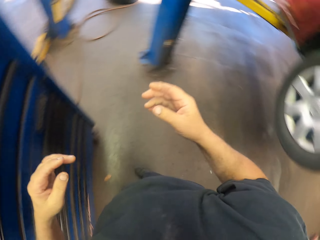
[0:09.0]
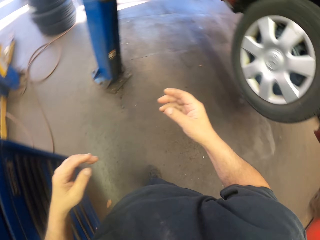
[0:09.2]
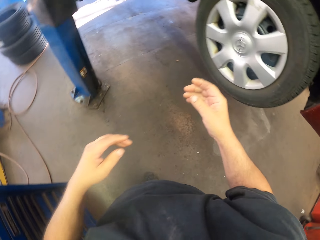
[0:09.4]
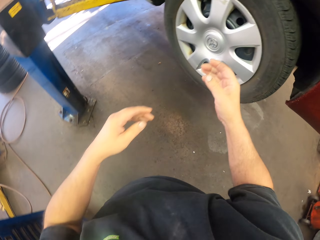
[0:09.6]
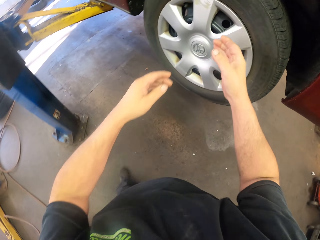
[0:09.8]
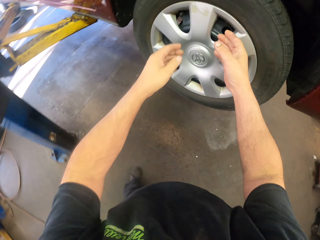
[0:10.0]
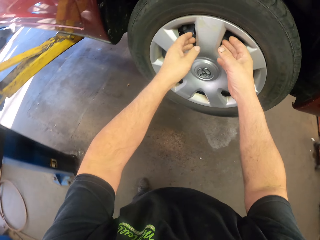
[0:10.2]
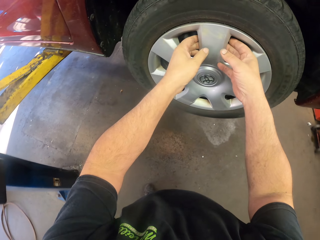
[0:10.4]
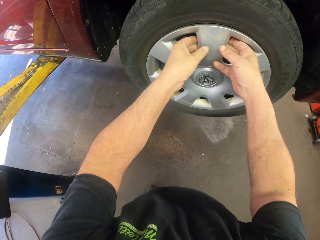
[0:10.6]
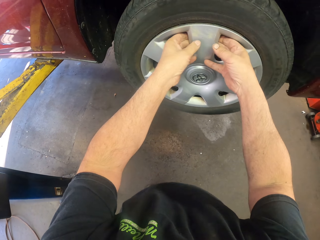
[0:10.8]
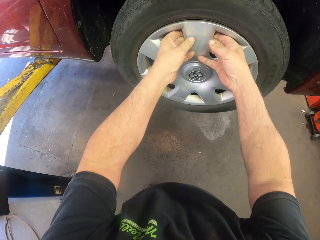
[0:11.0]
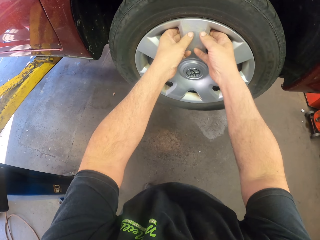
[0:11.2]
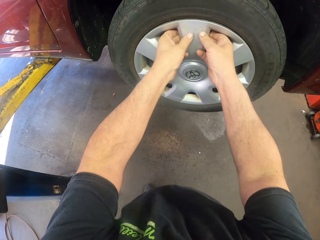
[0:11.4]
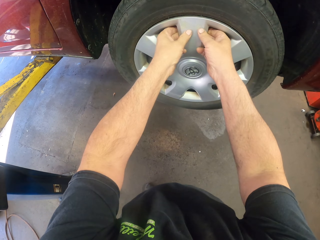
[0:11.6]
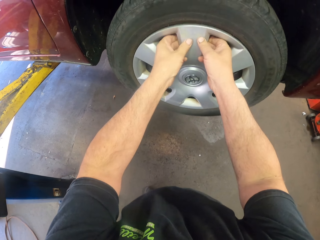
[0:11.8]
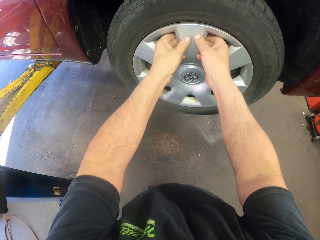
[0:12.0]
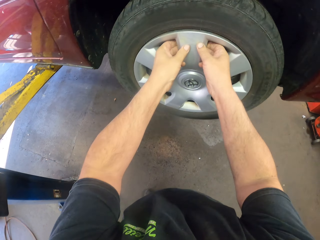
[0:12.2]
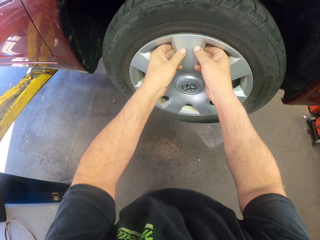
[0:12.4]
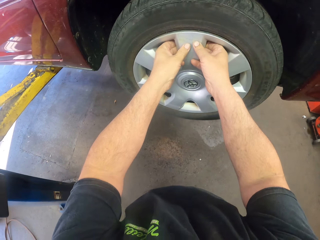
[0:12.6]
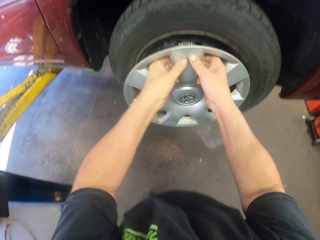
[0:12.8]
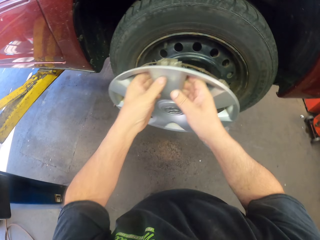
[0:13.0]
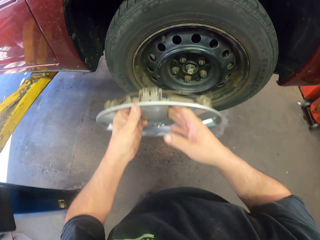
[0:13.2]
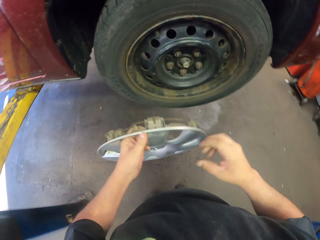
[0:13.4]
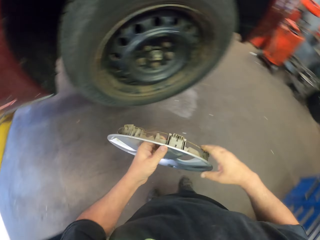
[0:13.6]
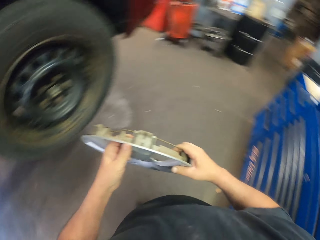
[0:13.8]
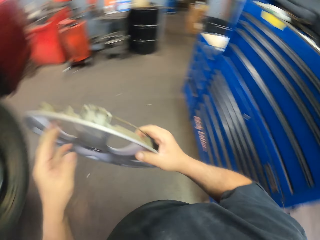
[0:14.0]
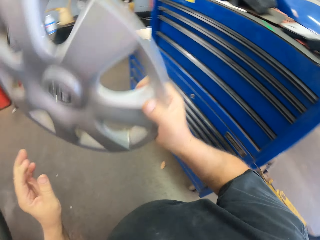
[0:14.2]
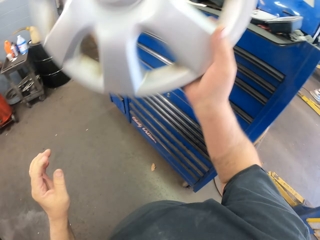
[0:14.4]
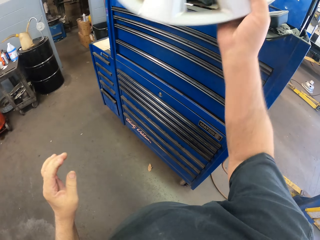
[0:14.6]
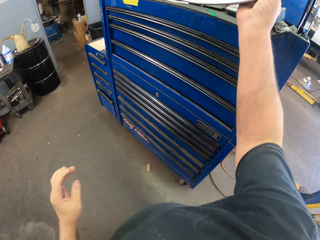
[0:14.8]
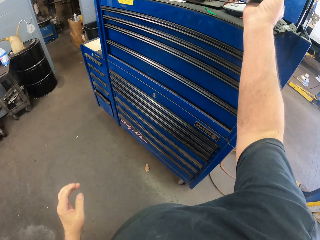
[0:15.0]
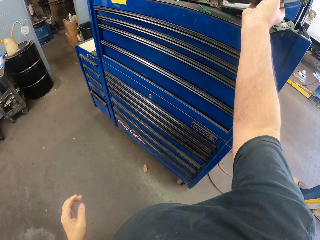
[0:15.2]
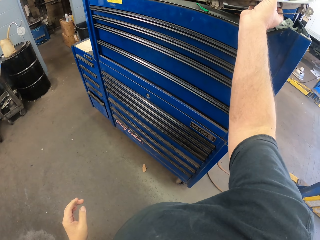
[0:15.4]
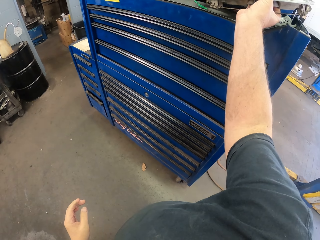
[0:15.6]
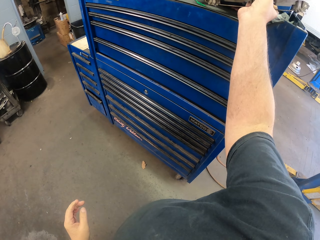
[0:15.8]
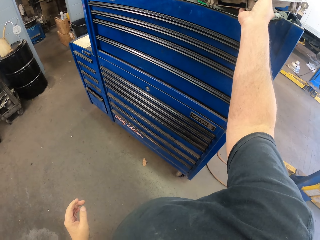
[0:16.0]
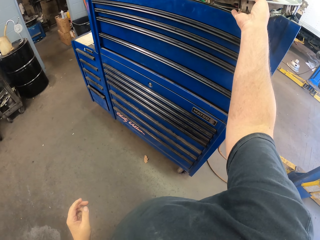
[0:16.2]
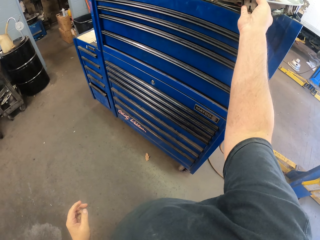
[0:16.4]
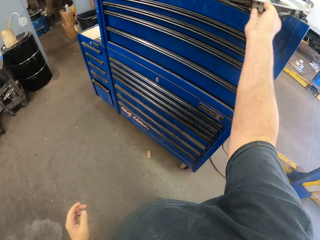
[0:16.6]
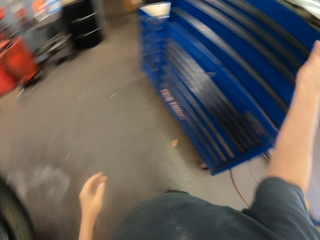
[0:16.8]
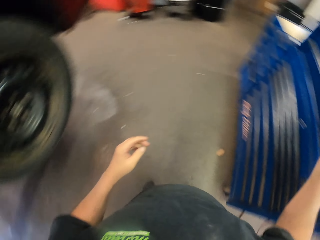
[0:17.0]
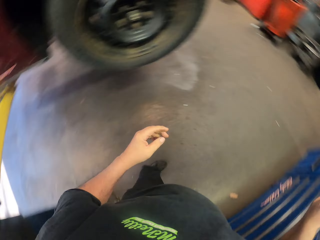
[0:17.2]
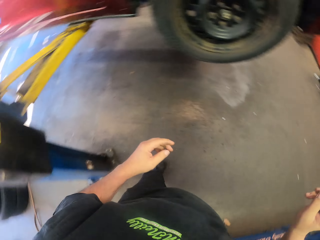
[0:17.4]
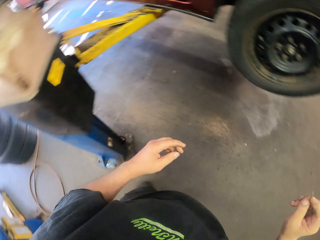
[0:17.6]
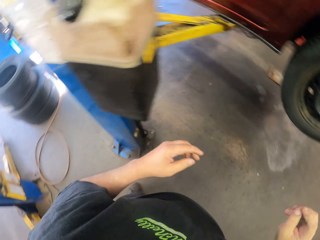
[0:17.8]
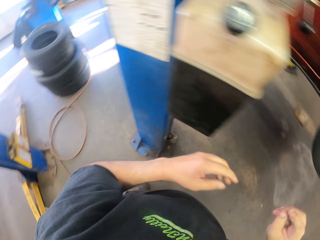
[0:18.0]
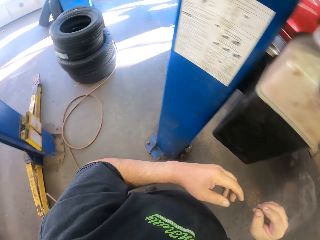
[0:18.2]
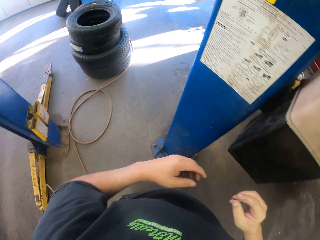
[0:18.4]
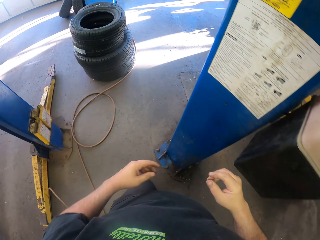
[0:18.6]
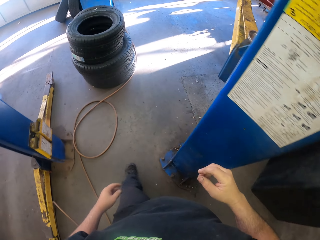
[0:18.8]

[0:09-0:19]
The camera wearer removes the hubcap from the tire. They put the hubcap on the drawers.

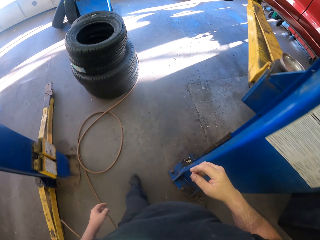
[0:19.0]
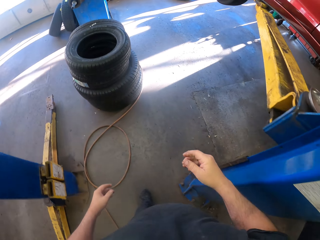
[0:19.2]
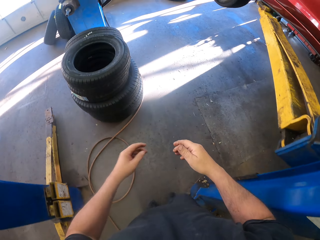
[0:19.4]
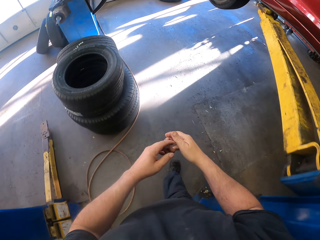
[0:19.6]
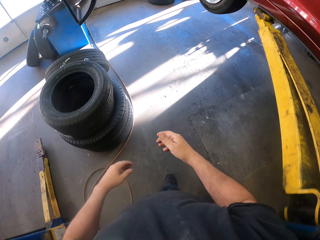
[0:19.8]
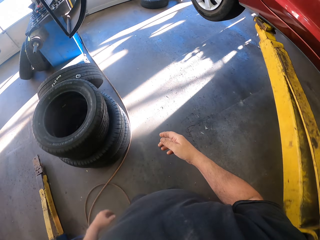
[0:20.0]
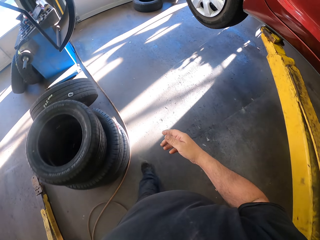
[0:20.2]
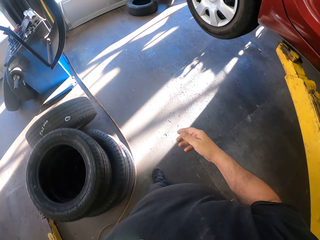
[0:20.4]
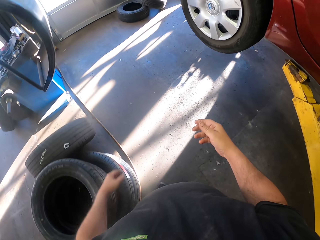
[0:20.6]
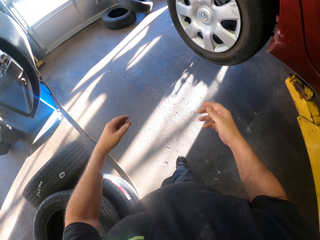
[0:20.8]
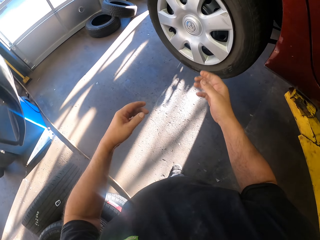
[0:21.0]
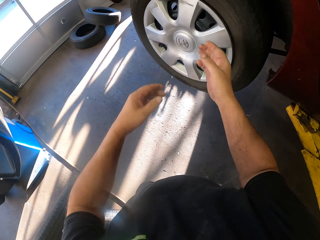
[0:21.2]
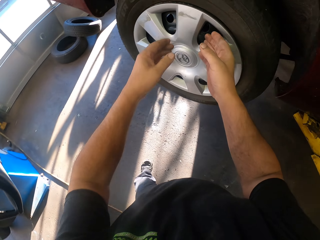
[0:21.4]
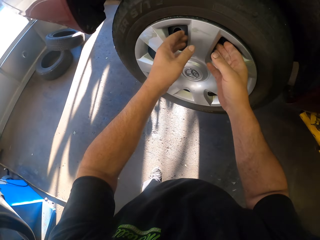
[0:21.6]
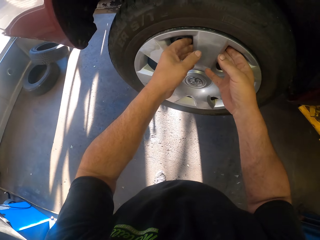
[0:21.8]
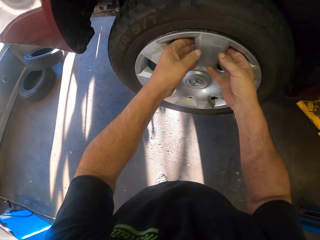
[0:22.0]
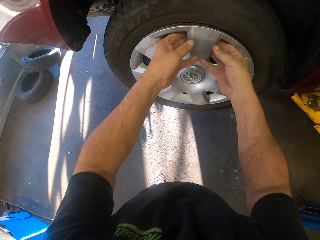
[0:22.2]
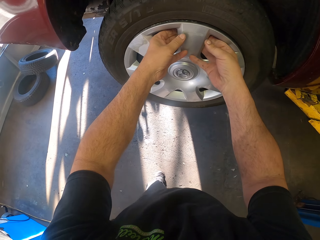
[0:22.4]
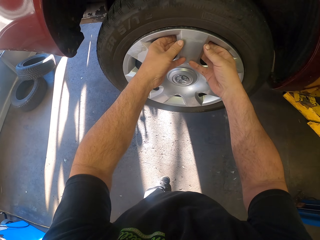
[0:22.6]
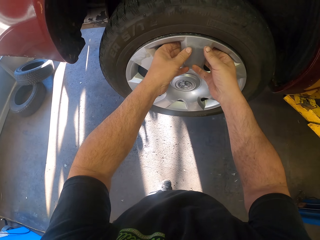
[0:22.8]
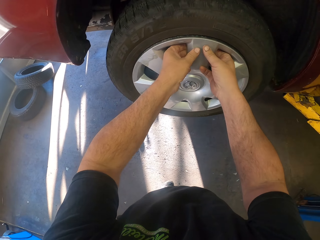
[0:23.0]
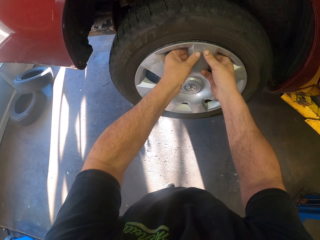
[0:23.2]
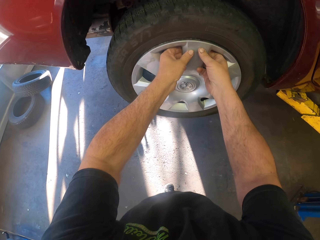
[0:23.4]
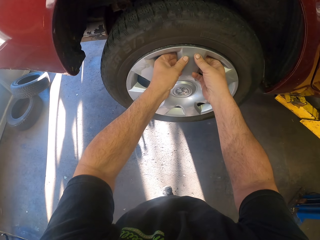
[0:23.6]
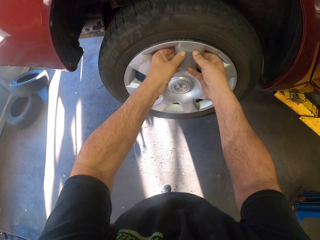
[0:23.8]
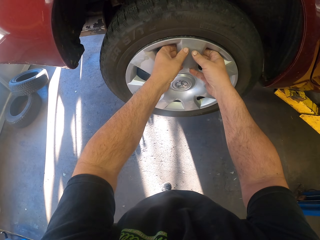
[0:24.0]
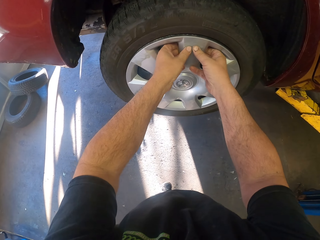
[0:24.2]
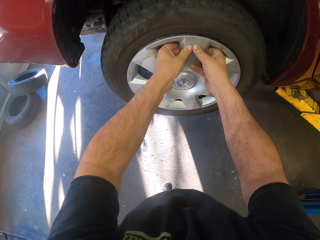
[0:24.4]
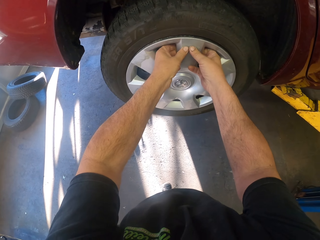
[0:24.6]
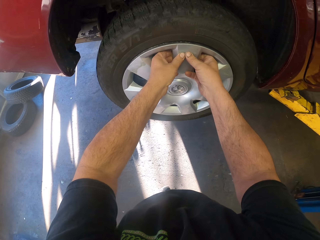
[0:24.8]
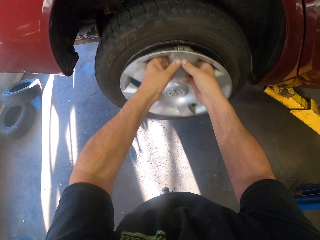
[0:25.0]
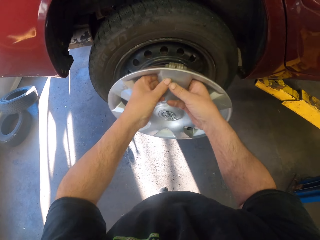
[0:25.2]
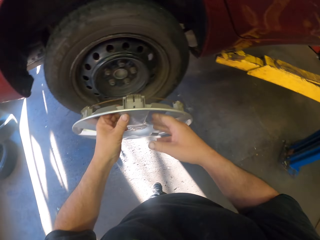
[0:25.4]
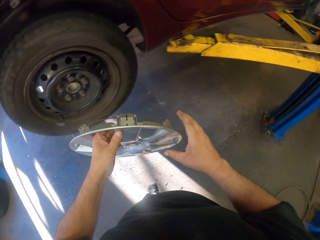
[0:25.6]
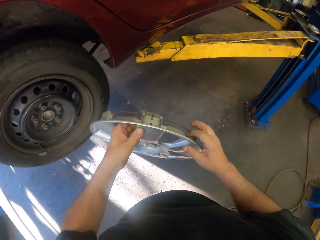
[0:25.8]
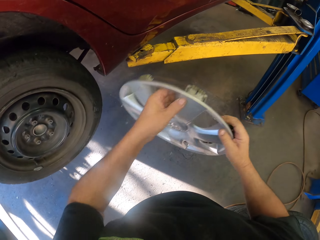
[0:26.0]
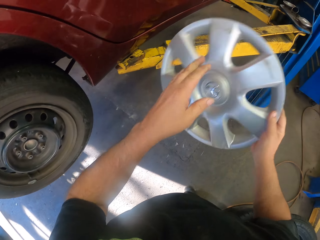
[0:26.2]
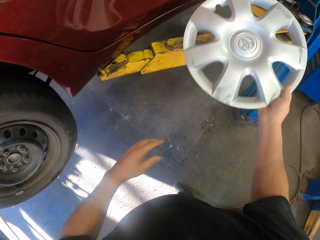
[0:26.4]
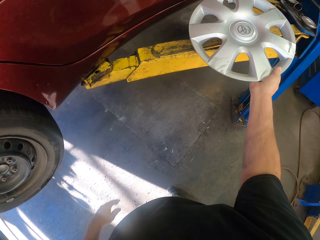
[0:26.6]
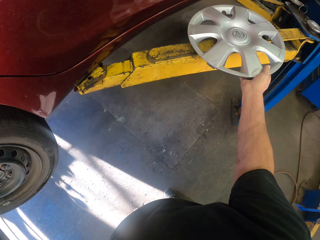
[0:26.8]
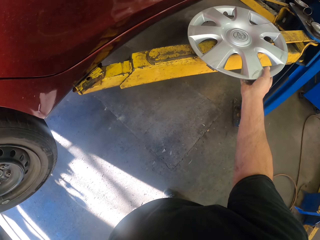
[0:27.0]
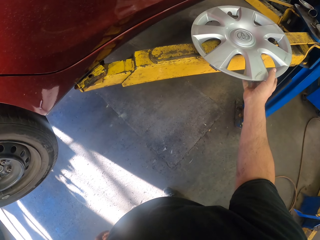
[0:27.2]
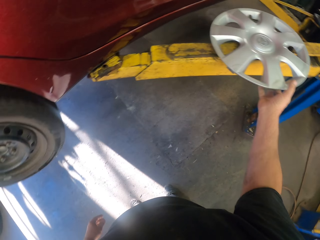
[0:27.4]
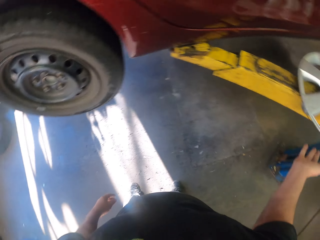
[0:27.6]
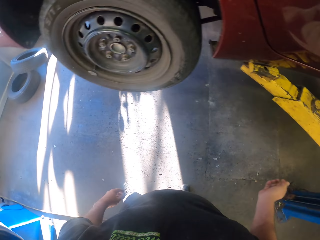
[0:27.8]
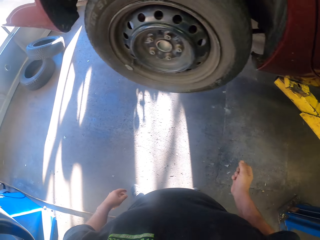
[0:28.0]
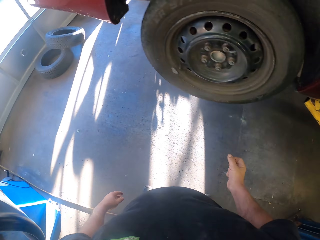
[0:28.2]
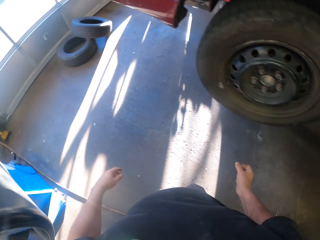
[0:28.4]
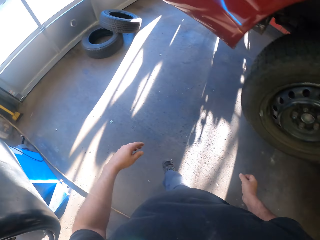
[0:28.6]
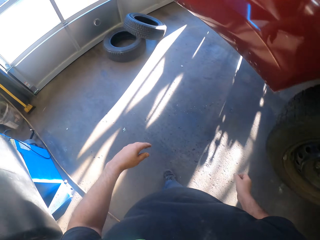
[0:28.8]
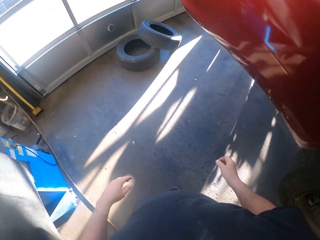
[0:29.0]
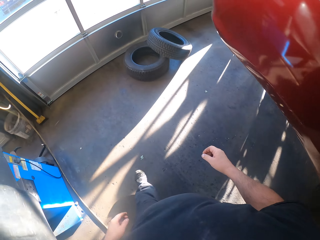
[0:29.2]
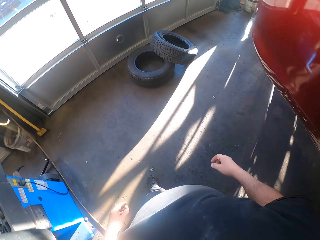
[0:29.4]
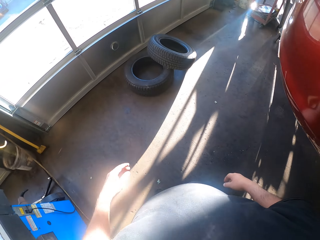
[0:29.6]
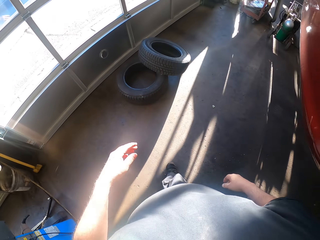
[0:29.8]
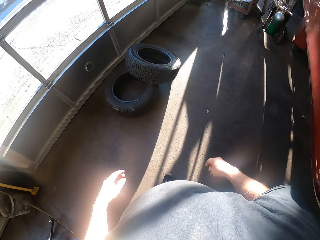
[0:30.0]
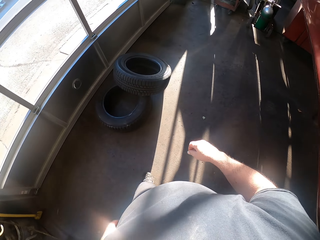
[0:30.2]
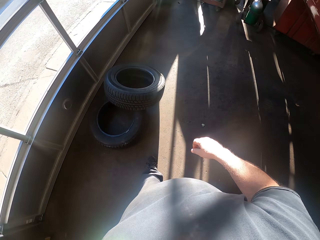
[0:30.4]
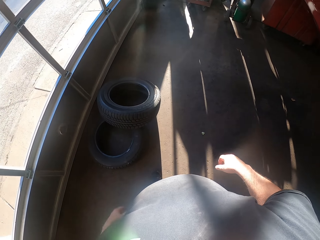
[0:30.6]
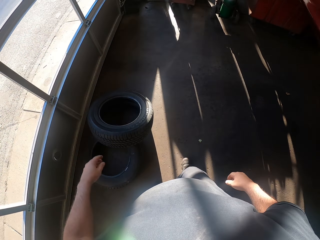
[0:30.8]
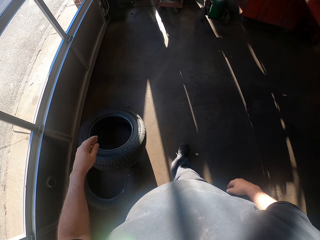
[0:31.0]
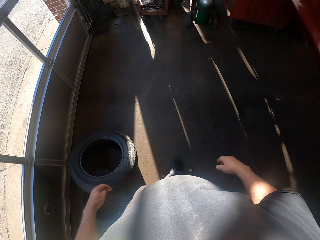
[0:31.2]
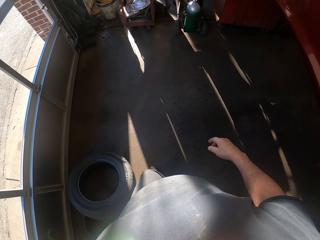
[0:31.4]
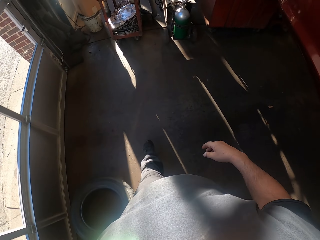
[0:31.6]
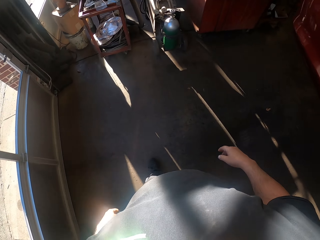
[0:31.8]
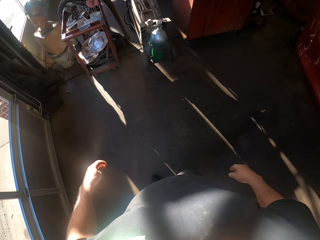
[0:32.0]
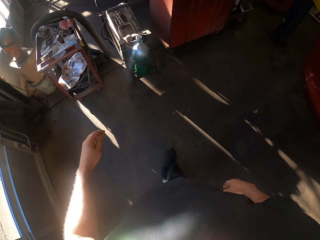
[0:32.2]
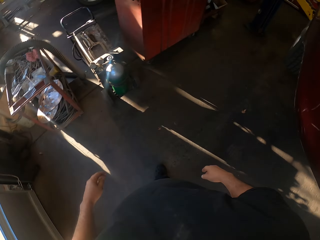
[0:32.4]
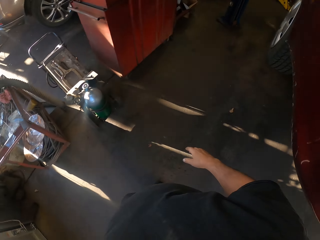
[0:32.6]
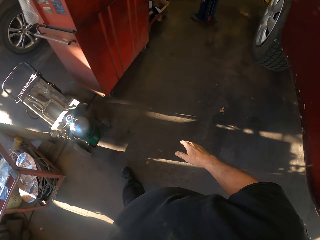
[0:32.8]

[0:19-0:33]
The camera wearer walks around. They remove the hubcap from the tire. They put the hubcap on the jack stand. They walk around.
